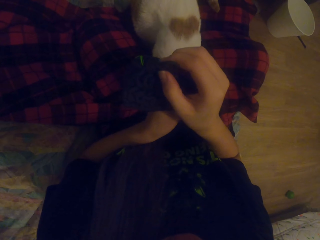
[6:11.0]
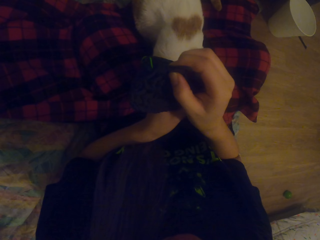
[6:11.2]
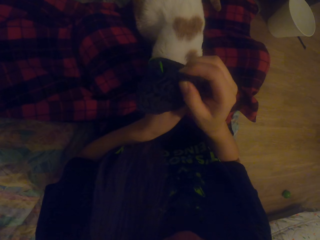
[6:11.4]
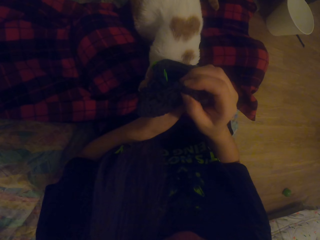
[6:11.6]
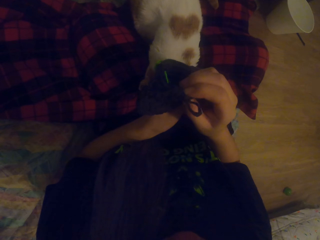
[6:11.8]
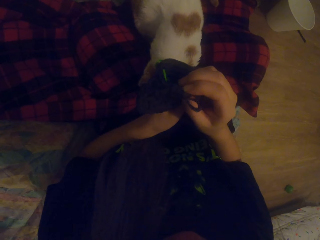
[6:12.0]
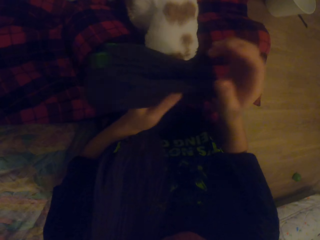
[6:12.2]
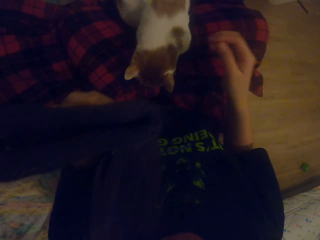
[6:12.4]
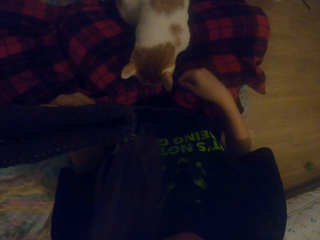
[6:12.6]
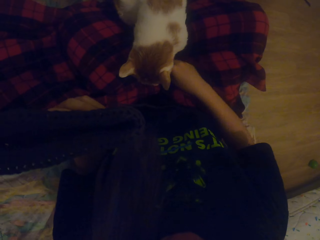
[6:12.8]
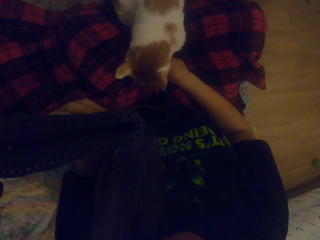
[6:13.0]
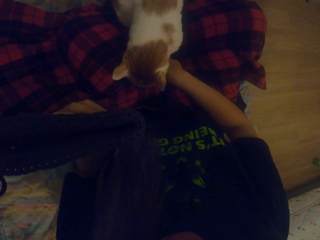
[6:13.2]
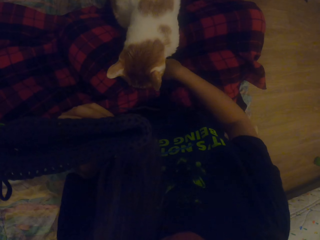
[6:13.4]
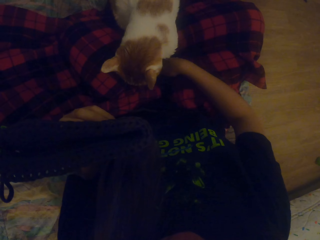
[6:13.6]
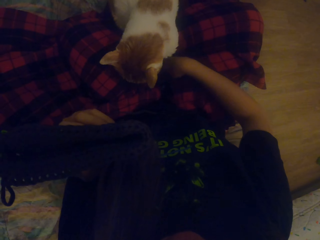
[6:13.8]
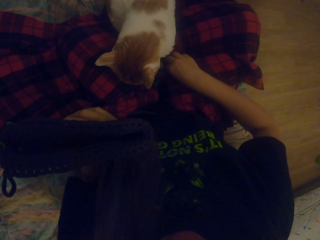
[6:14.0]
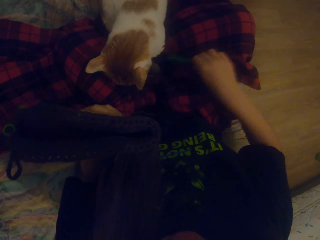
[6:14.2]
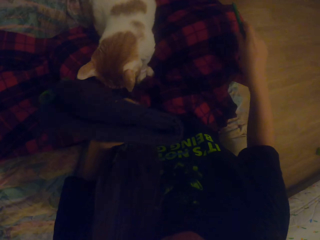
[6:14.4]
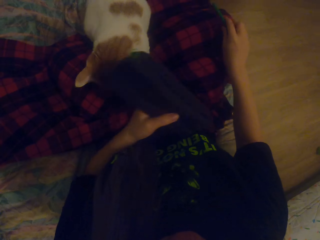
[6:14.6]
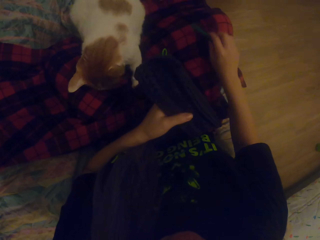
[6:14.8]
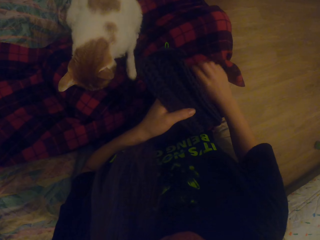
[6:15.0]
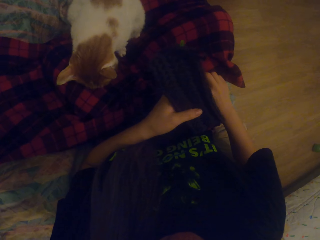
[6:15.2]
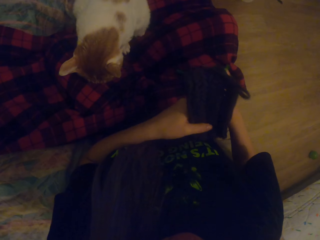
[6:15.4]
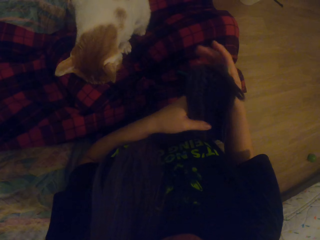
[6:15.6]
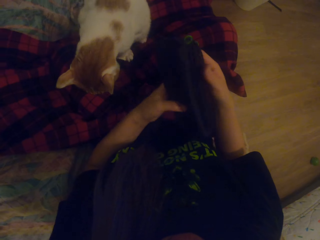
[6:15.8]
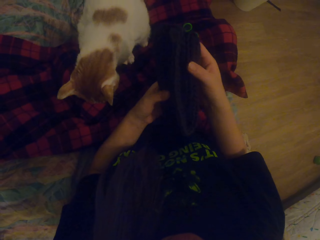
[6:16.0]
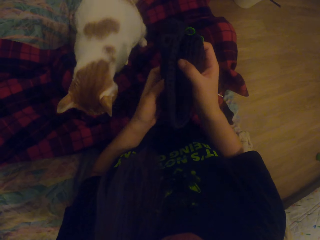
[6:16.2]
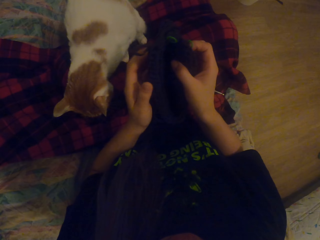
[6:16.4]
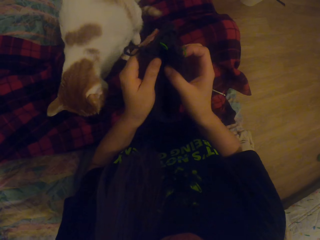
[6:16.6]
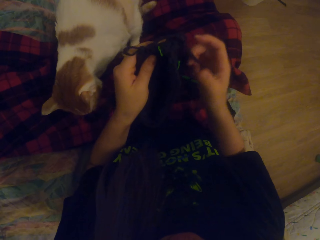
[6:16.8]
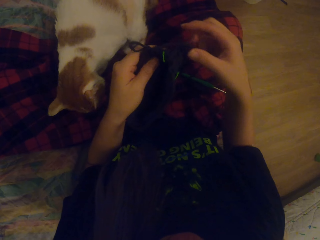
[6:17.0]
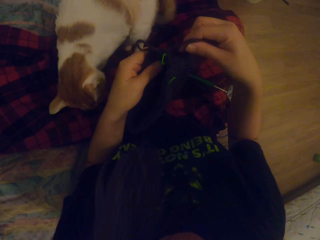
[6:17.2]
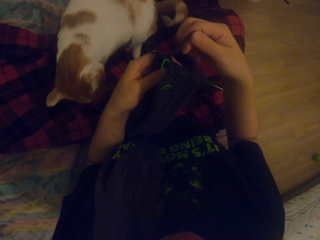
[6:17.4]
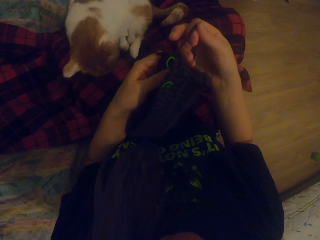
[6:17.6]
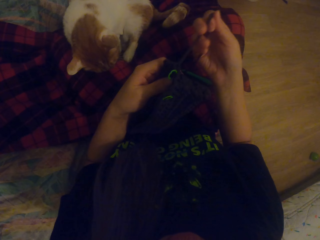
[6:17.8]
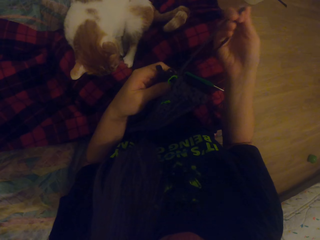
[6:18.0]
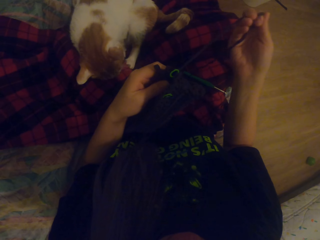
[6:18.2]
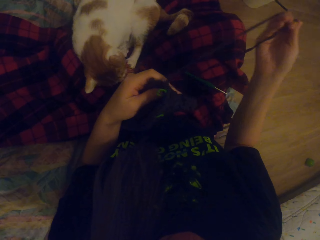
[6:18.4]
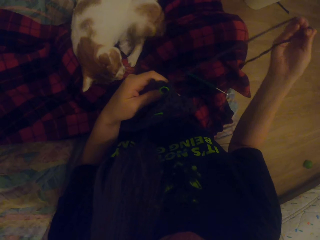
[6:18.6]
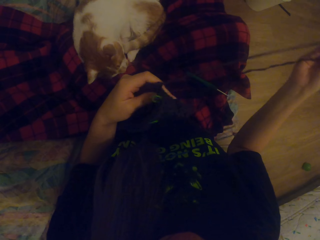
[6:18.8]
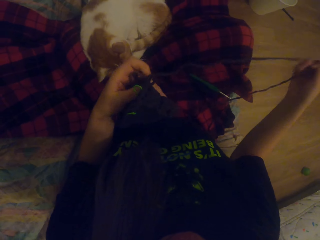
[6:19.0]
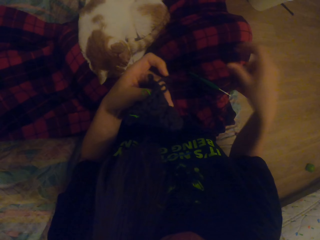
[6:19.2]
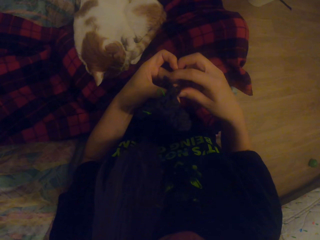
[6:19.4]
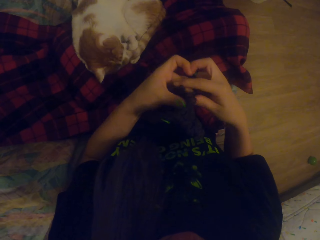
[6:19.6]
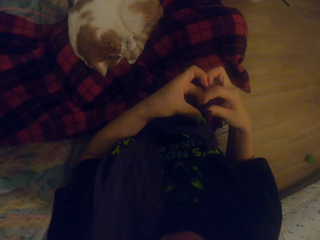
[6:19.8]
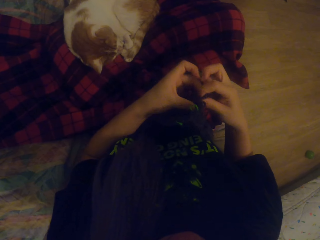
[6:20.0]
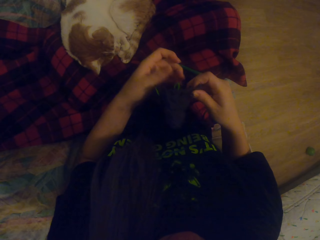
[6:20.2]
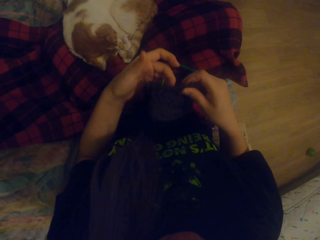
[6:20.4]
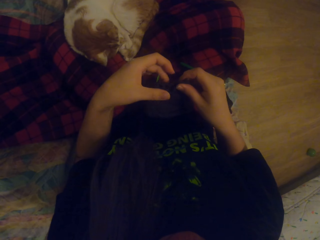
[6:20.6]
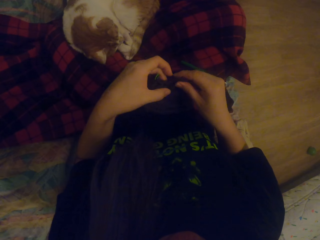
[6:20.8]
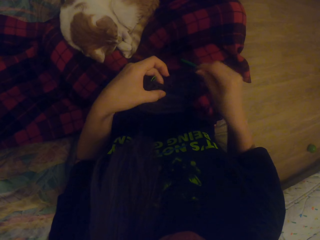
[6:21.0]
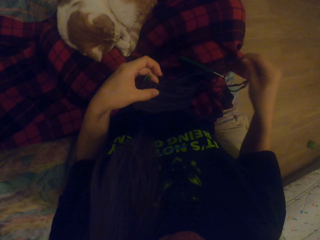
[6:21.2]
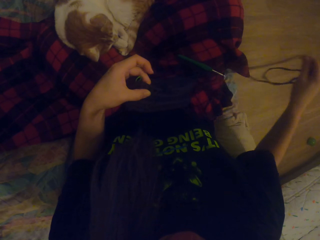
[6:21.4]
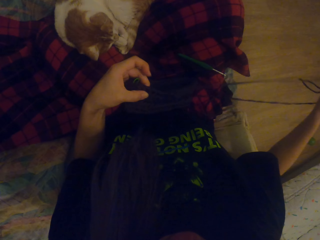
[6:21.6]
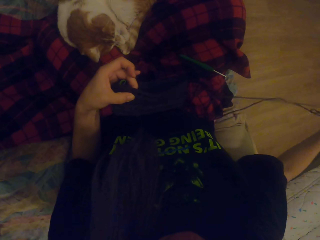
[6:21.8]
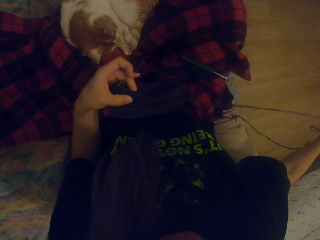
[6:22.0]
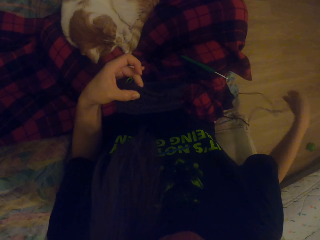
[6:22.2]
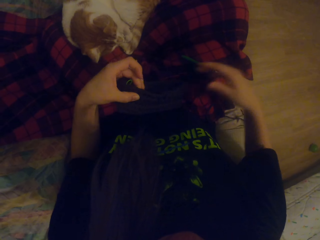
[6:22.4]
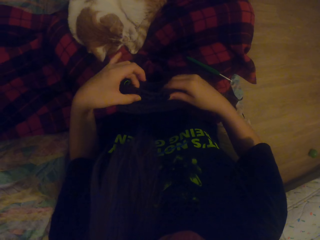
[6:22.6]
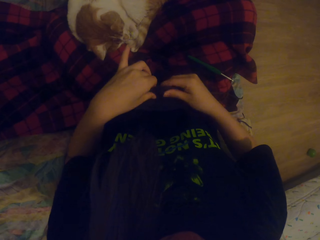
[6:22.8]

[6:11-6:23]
The camera wearer picks up the crochet hook. They put the crochet hook down and pull a thread on the pouch.

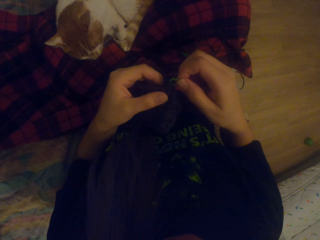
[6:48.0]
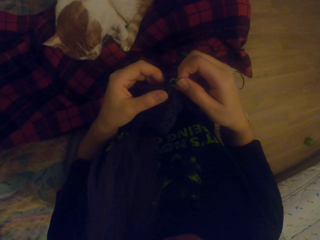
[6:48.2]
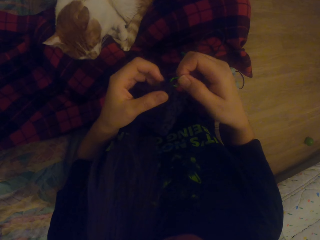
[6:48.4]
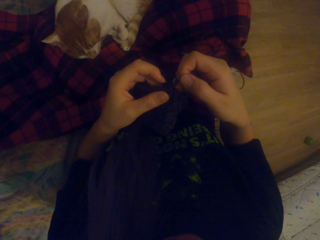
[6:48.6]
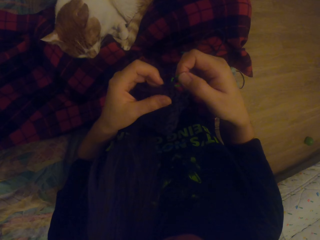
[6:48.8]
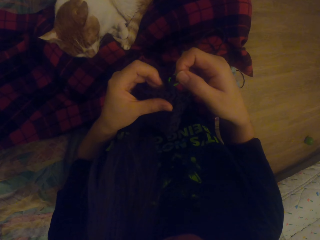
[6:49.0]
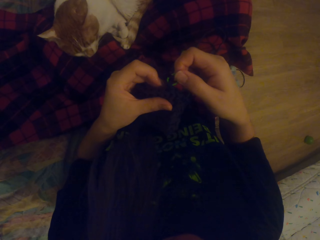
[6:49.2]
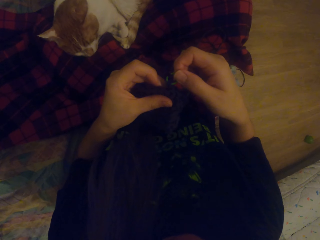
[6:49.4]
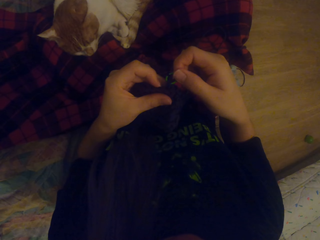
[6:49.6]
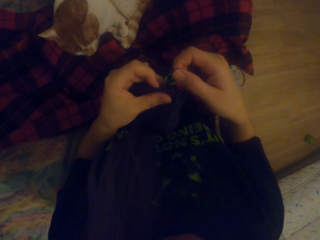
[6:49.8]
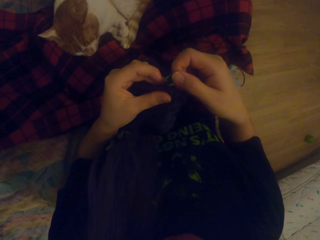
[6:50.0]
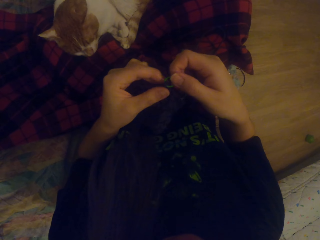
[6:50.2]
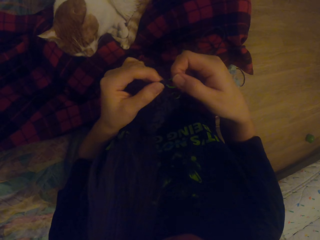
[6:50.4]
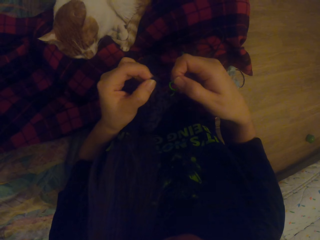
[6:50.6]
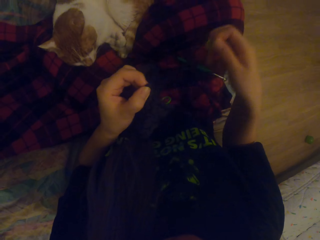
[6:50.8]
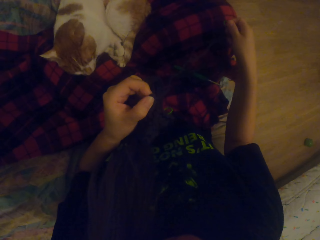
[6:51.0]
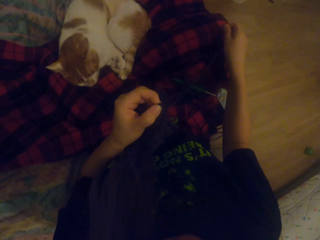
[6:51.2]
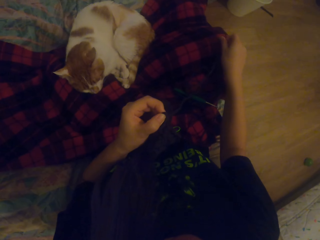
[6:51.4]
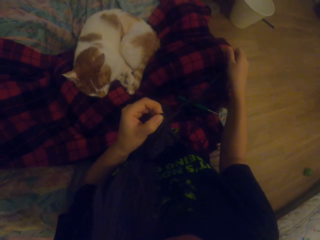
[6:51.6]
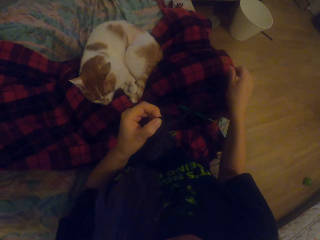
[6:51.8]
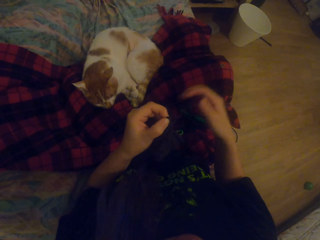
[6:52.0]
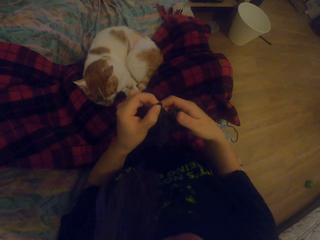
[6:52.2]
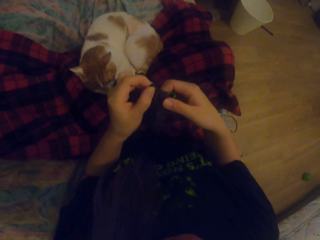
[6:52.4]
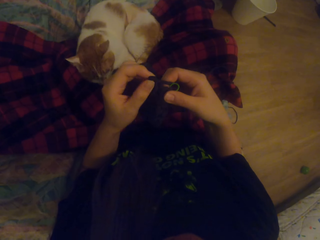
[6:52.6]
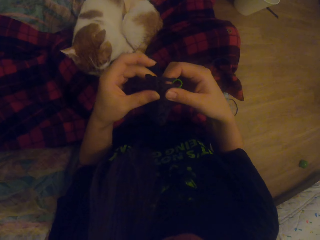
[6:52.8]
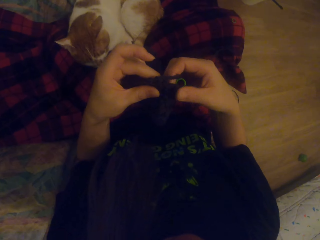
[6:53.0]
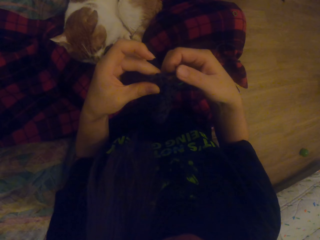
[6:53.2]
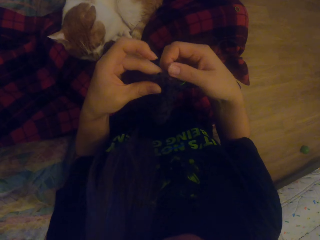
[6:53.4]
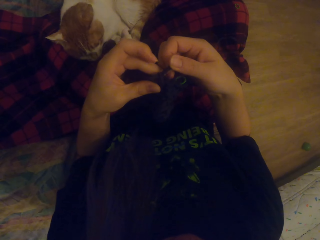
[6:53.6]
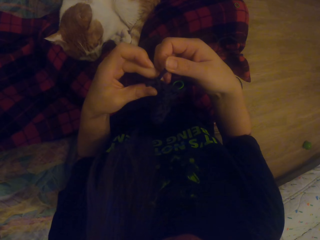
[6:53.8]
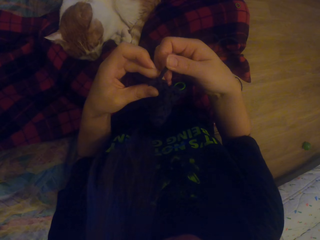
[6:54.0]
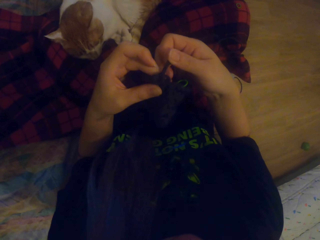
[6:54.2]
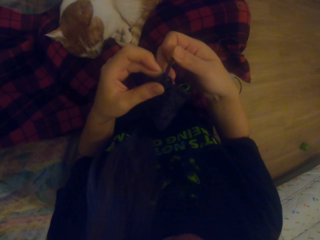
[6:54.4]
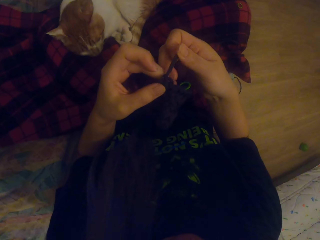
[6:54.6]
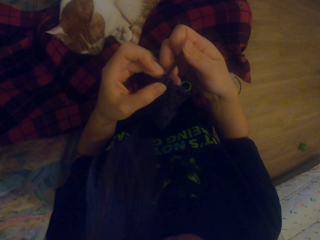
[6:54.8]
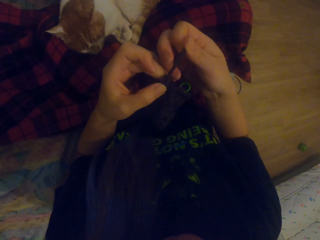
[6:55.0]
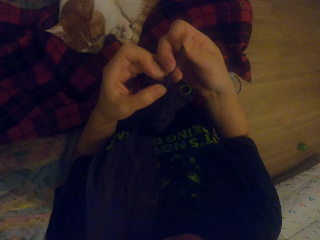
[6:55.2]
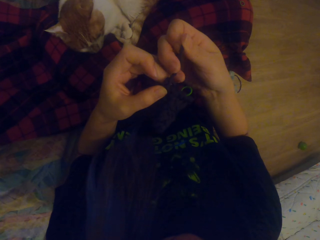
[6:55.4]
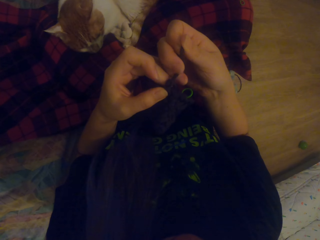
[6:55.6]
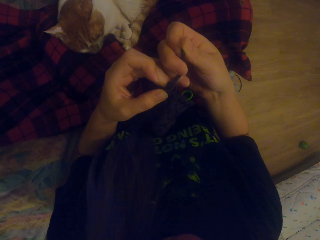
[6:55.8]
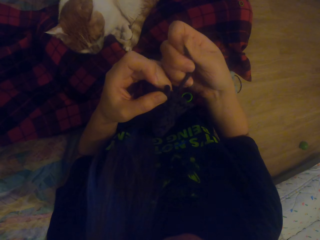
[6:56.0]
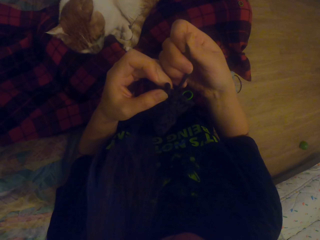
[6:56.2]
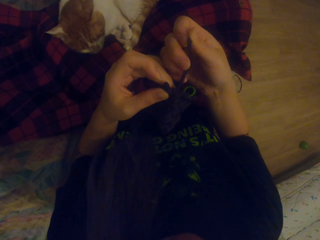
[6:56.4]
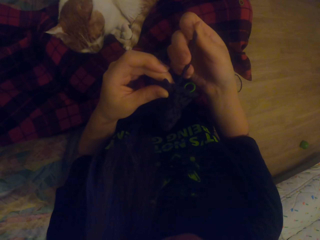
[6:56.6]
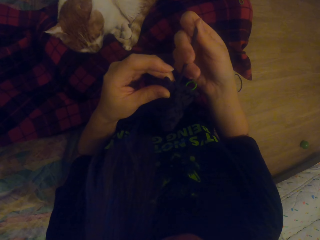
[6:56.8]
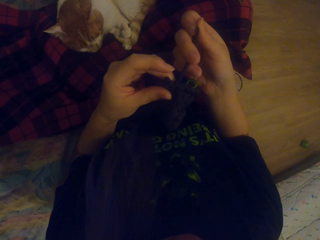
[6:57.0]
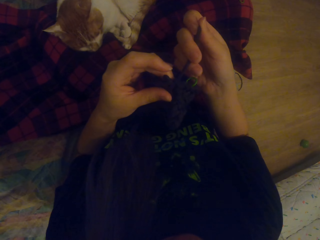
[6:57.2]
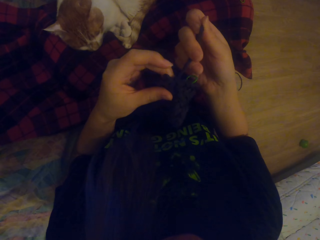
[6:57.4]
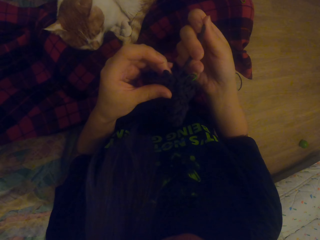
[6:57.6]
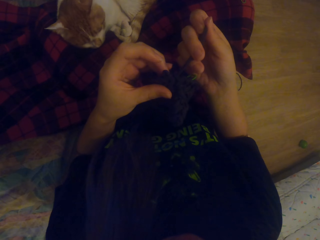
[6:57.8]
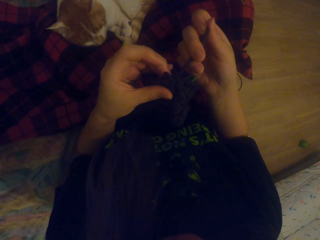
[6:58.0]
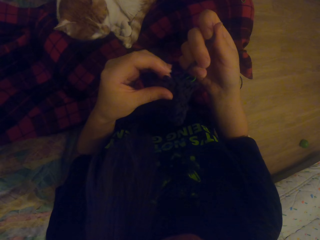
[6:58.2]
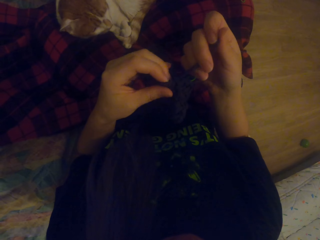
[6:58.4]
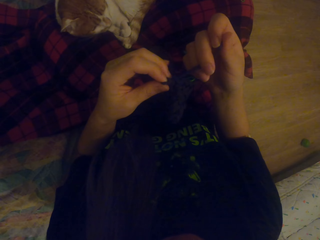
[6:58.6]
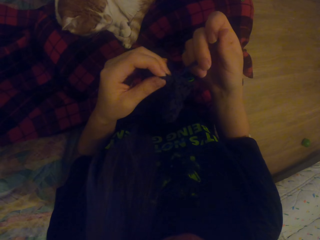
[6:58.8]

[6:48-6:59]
The camera wearer adjusts the thread. They pull the thread on the pouch.
